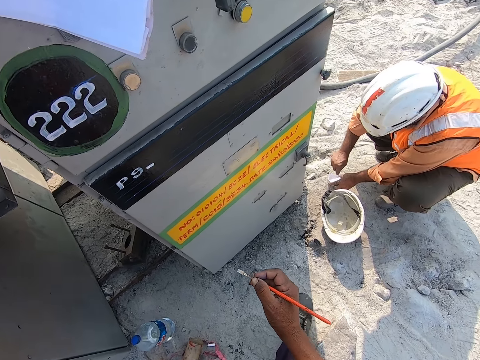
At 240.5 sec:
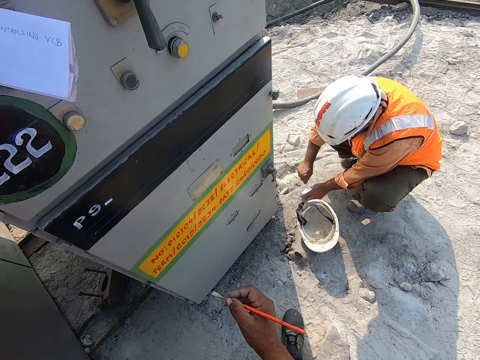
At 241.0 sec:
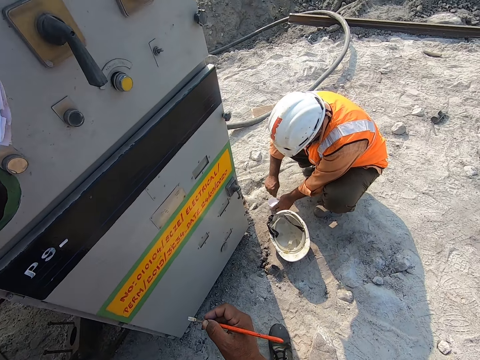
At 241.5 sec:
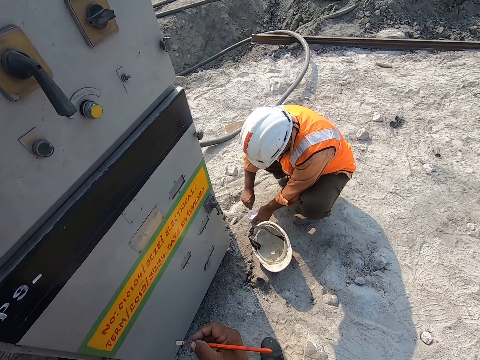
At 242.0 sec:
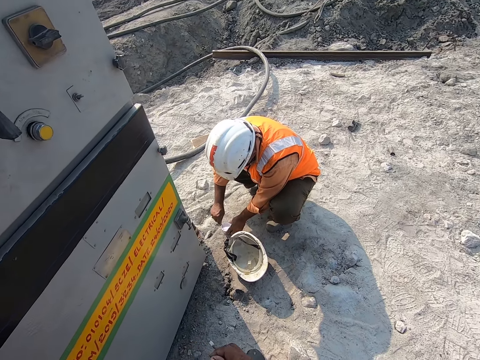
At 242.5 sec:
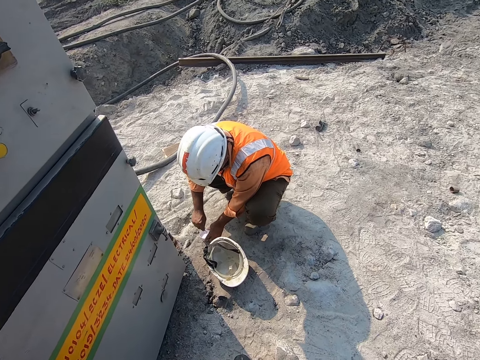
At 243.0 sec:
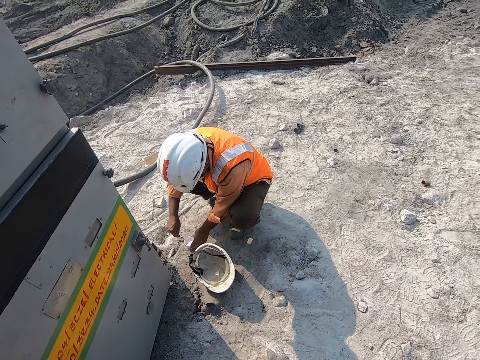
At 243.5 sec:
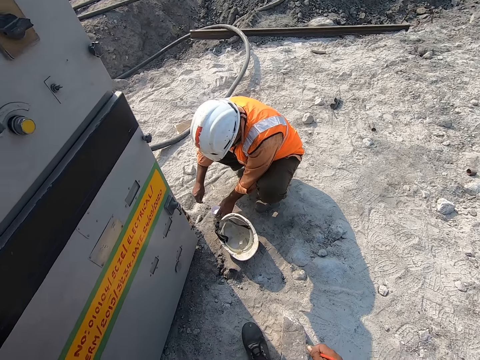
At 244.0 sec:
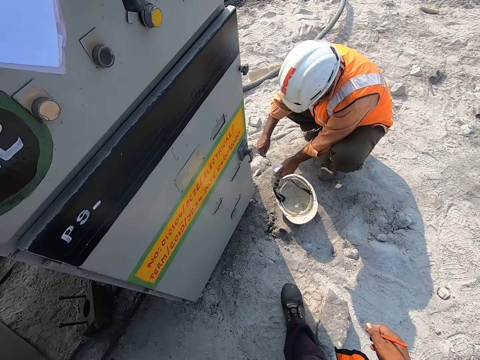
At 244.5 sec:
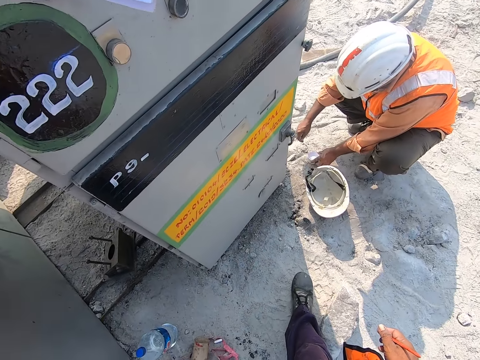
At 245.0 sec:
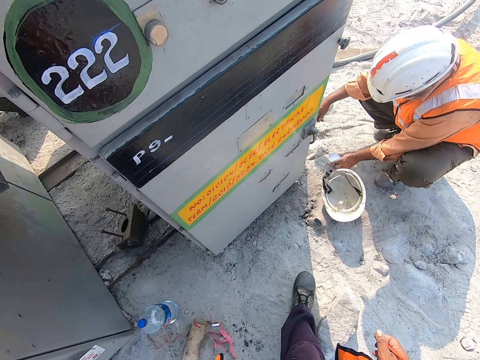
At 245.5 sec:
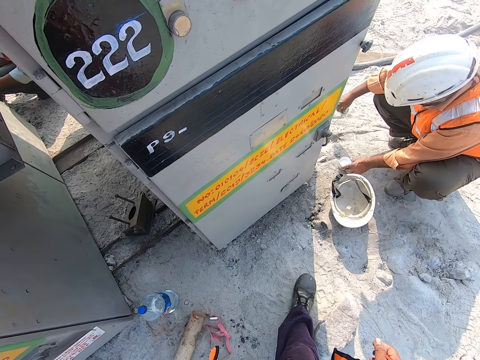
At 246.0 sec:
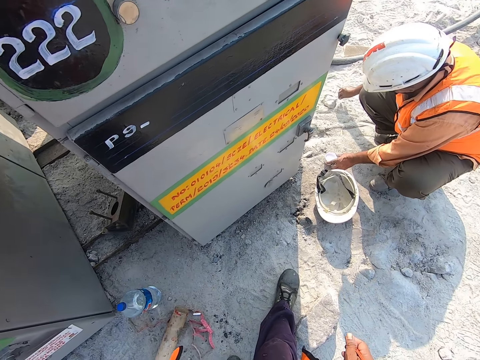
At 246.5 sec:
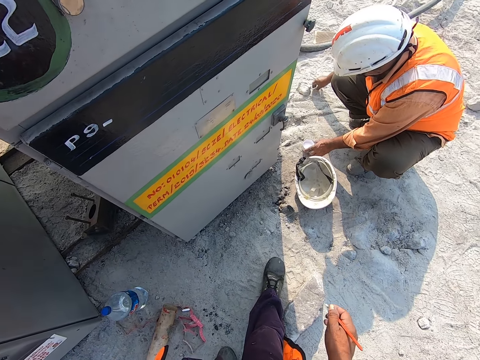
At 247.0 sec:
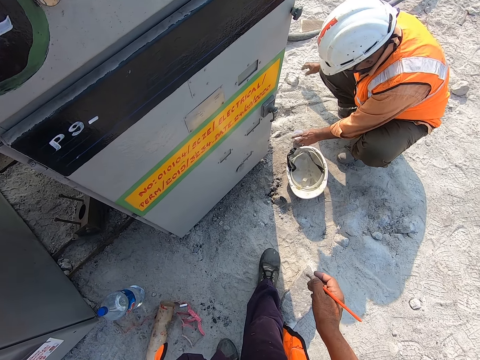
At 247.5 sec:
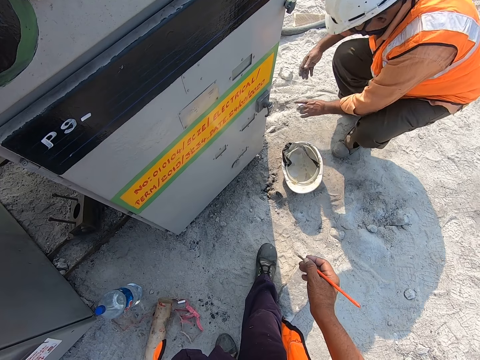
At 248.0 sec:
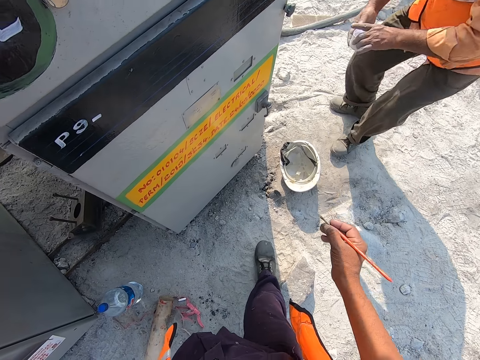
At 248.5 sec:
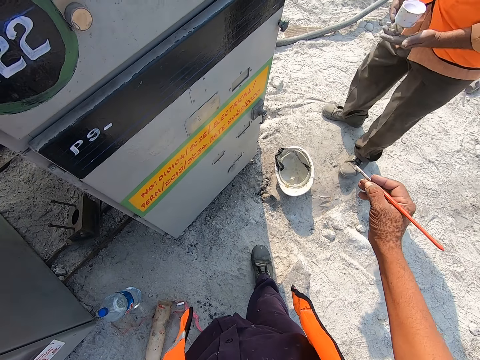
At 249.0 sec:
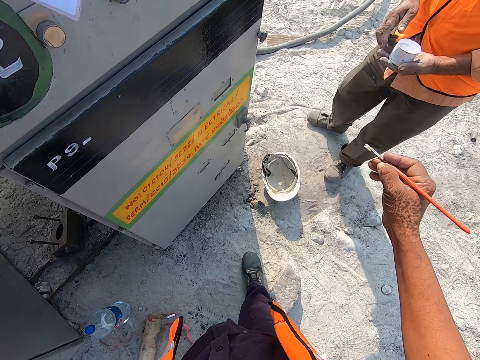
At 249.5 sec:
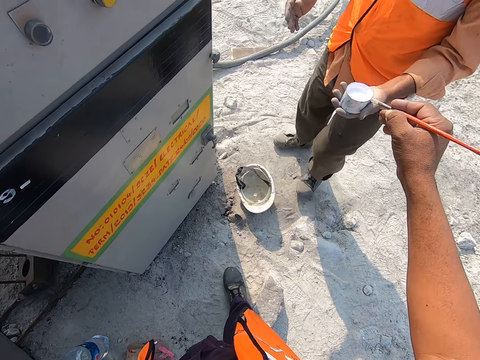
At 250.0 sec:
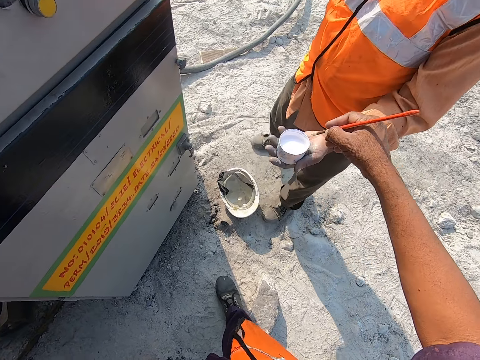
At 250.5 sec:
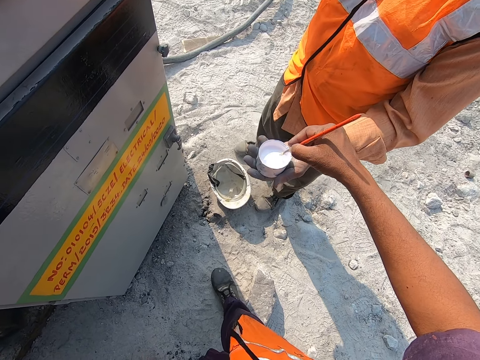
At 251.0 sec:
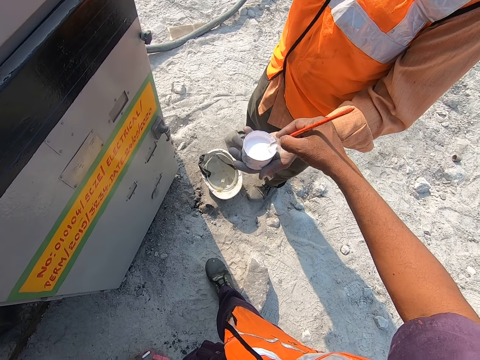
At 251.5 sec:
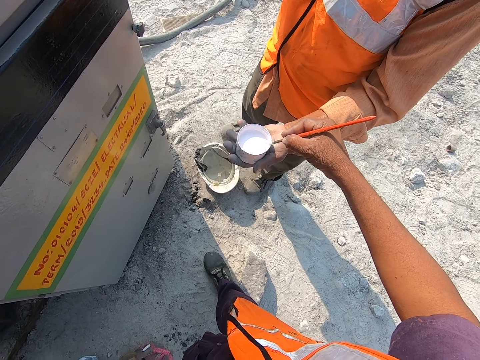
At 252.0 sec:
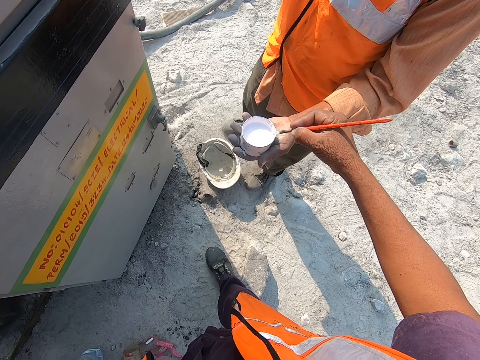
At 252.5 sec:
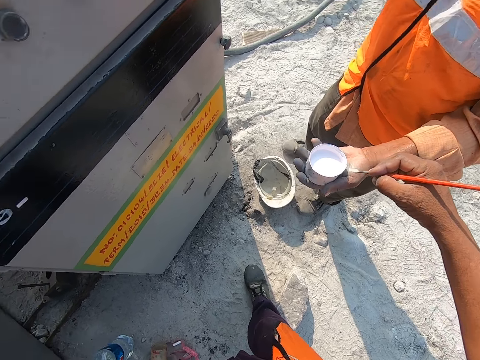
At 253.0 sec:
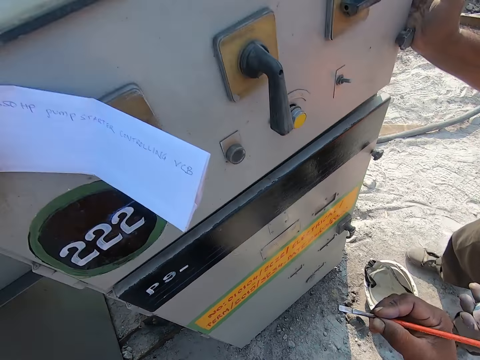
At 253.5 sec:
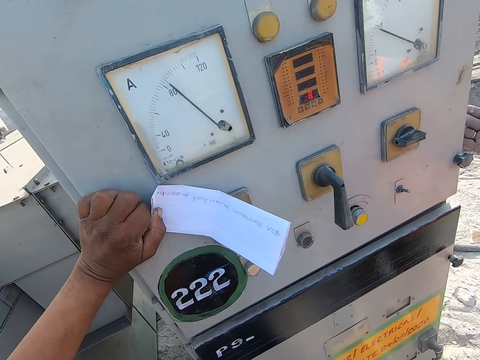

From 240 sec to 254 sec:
The camera wearer looks around. They put down the stick on the ground. They dip the paint brush into the tin.

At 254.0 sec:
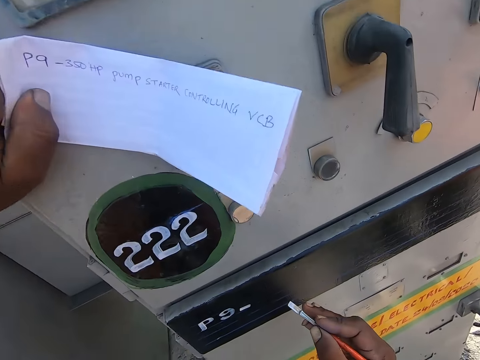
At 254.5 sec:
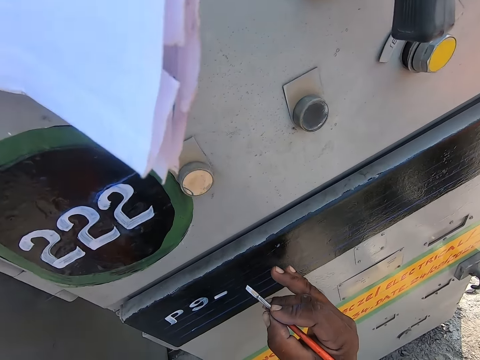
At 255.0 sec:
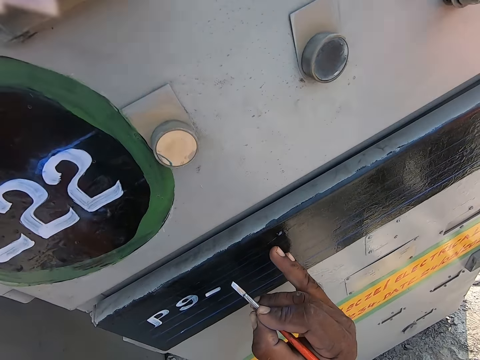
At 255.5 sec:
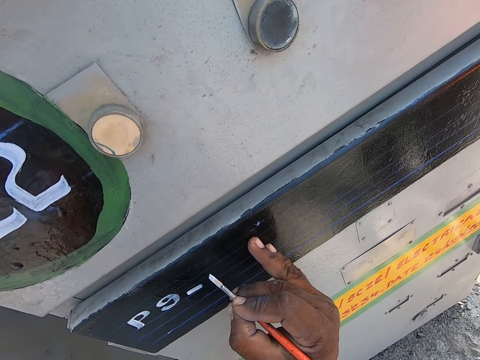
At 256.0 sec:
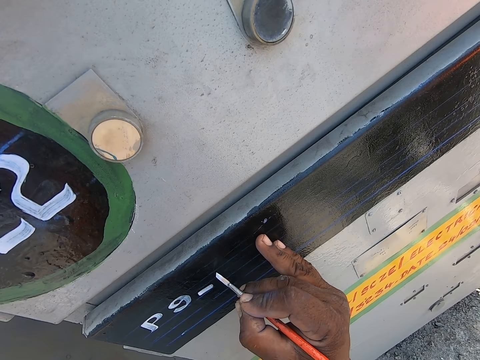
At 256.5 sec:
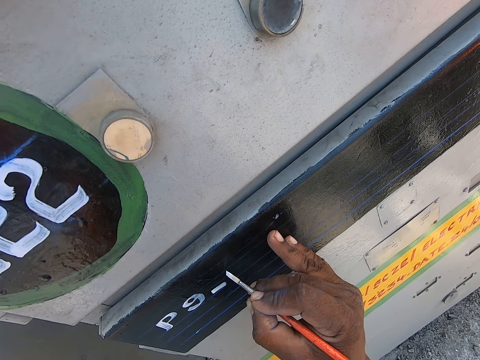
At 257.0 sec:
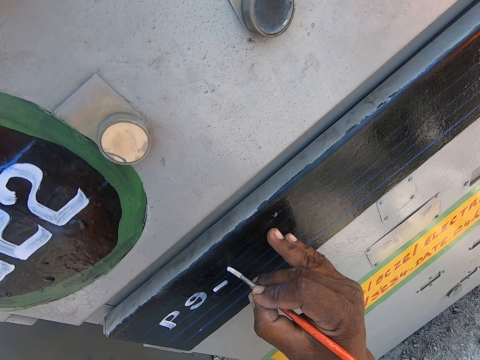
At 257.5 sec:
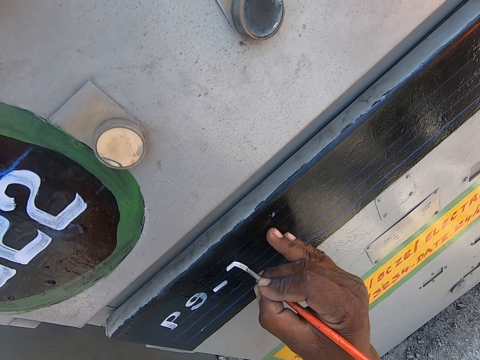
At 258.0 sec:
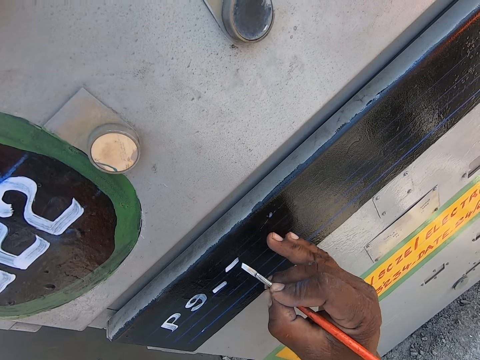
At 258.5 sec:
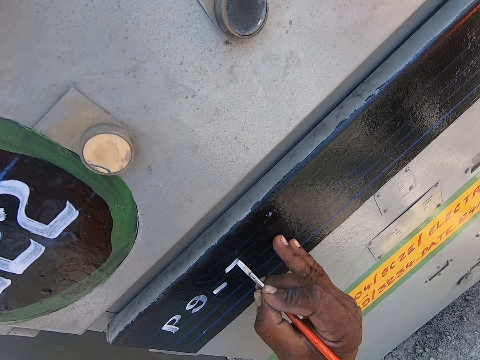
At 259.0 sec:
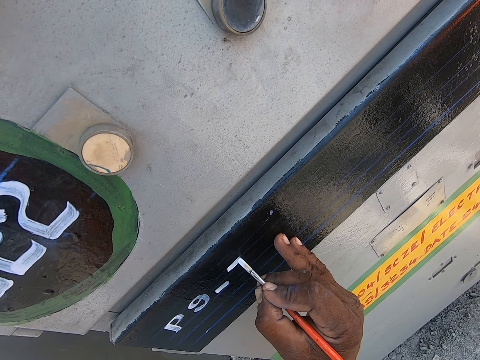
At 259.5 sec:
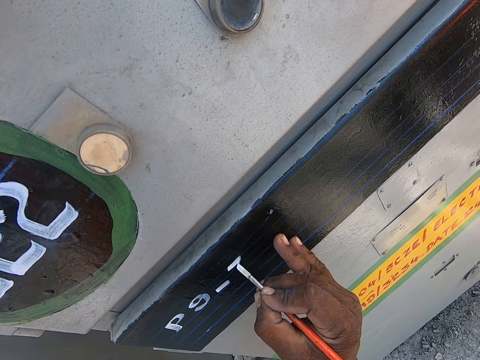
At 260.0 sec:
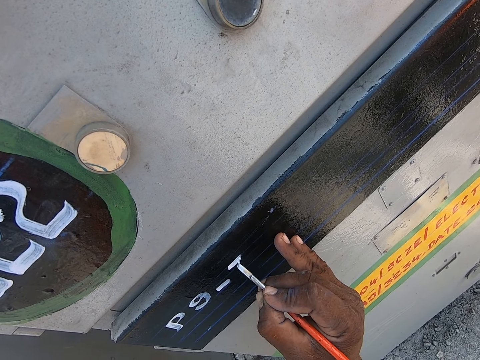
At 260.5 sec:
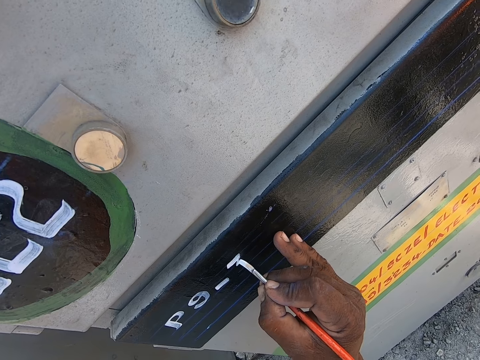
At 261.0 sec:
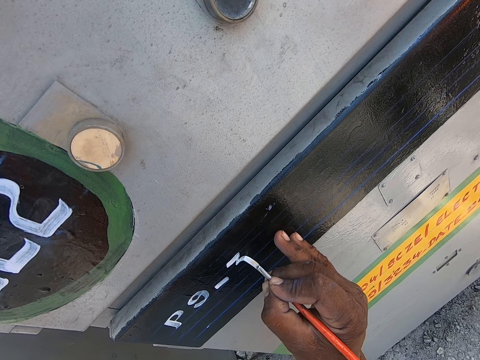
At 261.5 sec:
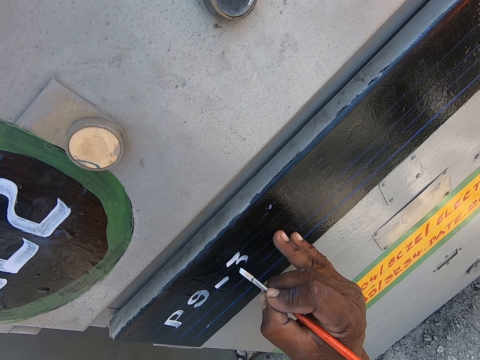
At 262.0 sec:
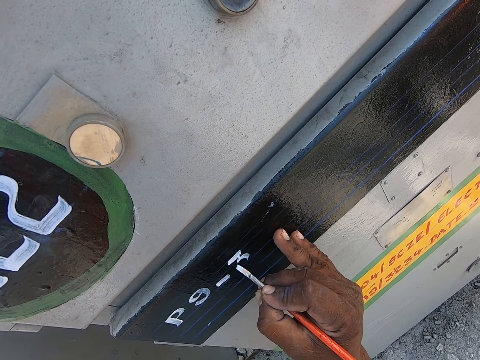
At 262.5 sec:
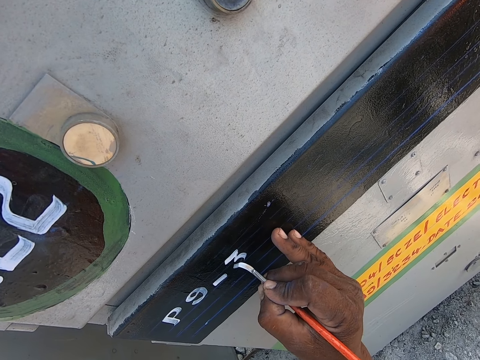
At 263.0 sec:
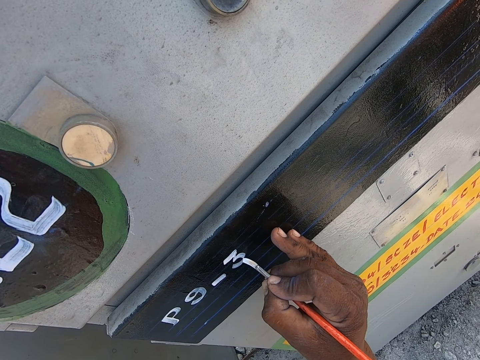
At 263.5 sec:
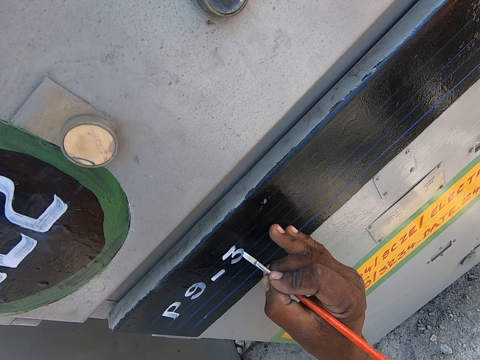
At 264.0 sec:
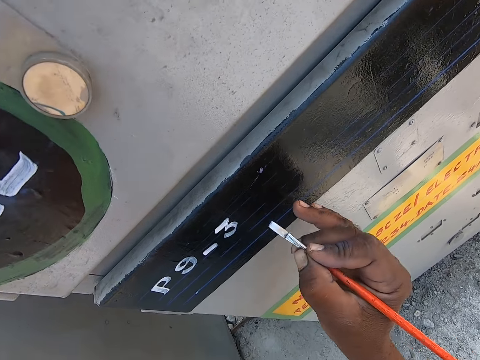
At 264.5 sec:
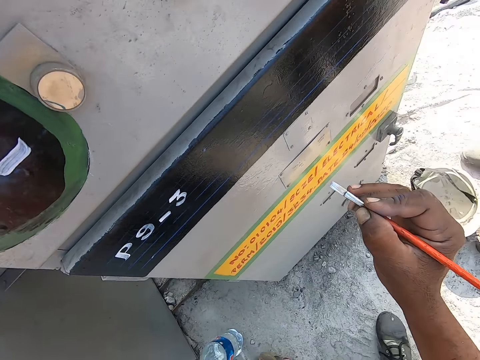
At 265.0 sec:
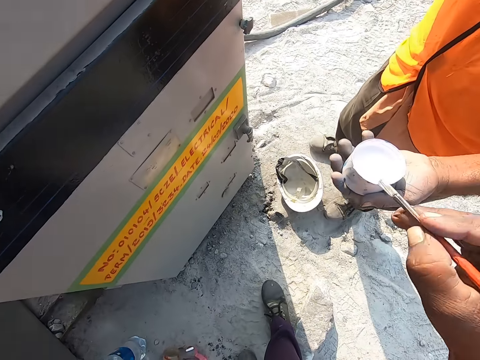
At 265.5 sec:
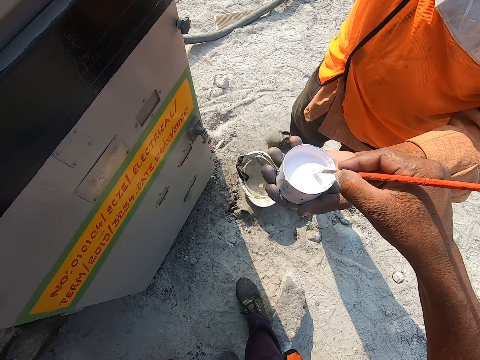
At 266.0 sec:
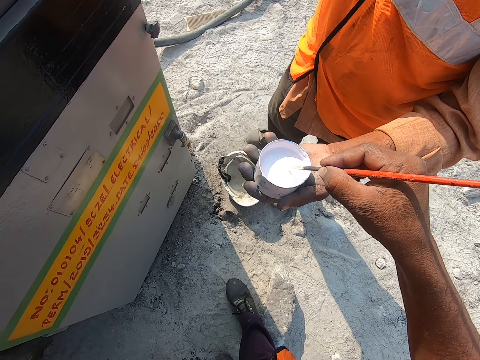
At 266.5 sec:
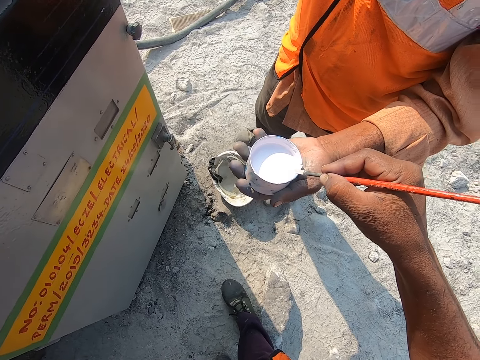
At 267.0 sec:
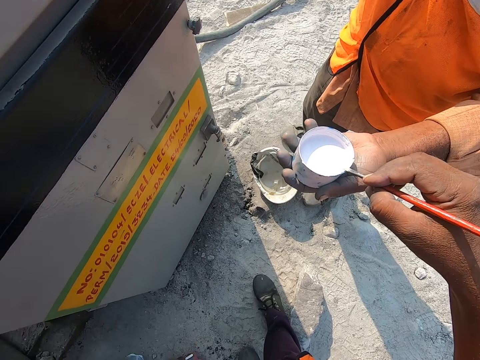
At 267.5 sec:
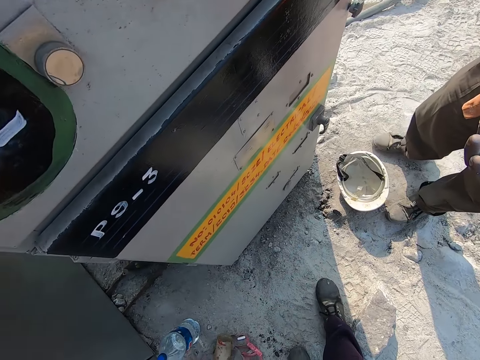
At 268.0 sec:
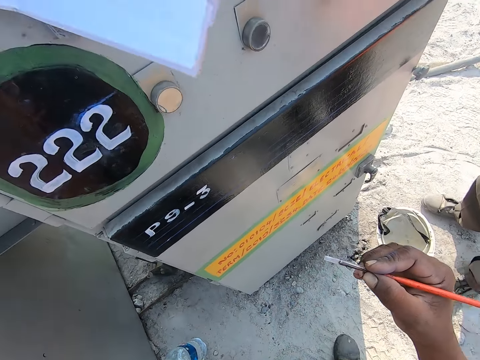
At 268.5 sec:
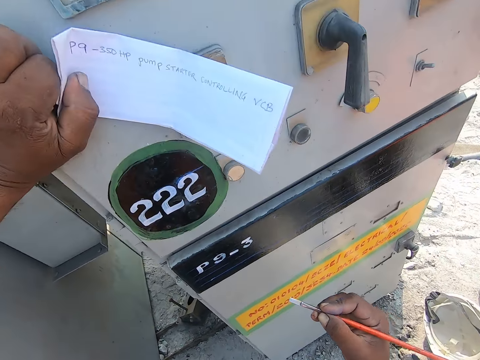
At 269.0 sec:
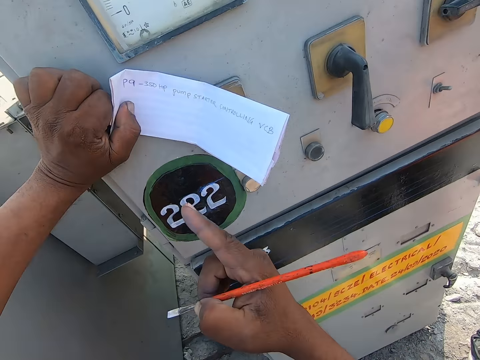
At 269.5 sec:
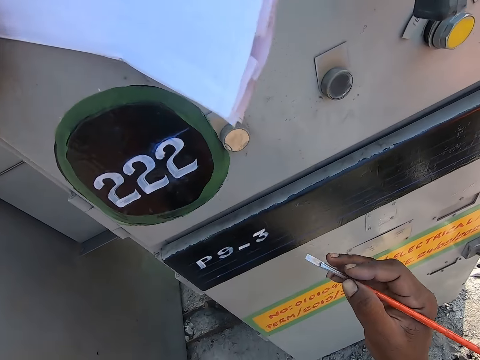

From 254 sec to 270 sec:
The camera wearer paints the surface of the machine. They dip the paint brush into the tin.
